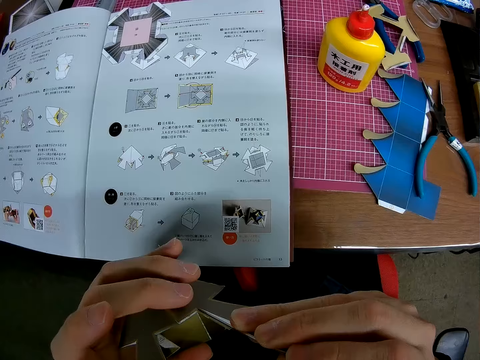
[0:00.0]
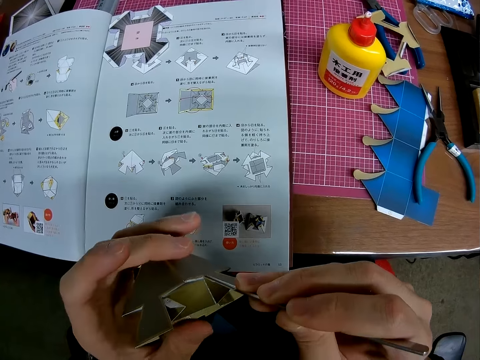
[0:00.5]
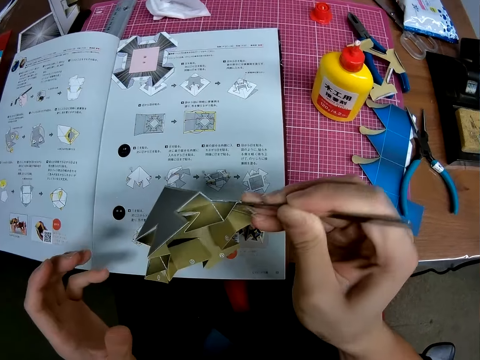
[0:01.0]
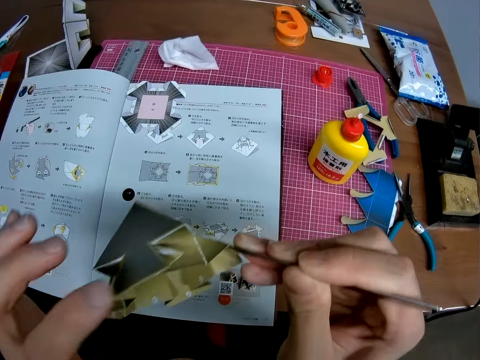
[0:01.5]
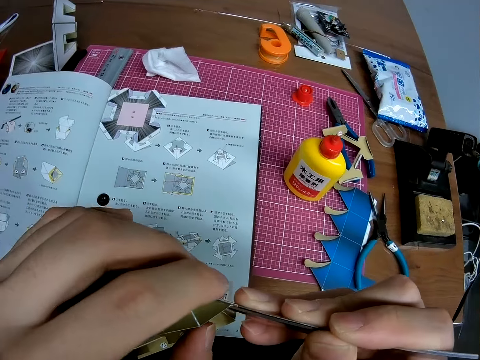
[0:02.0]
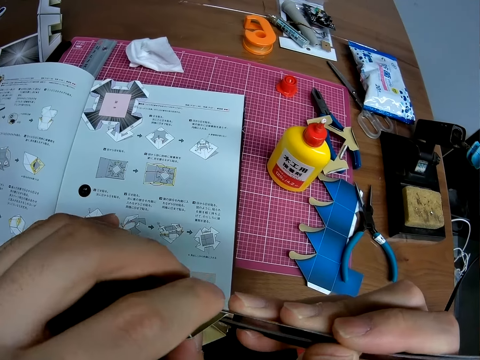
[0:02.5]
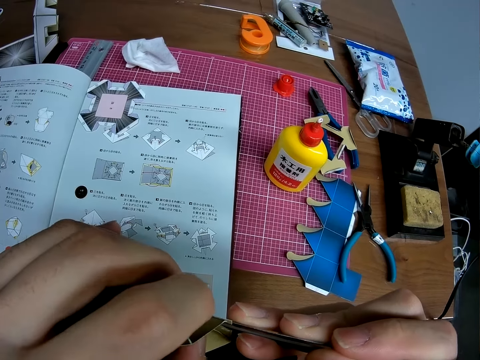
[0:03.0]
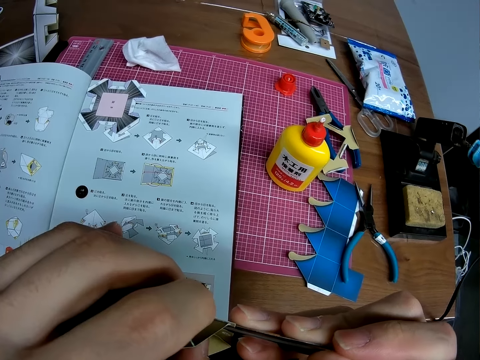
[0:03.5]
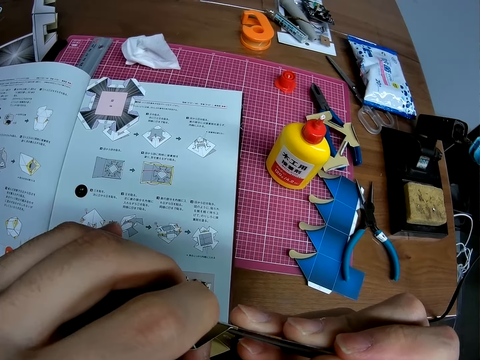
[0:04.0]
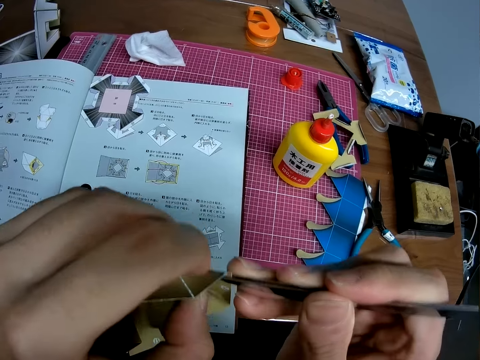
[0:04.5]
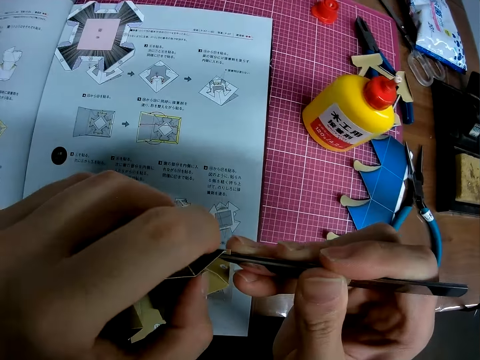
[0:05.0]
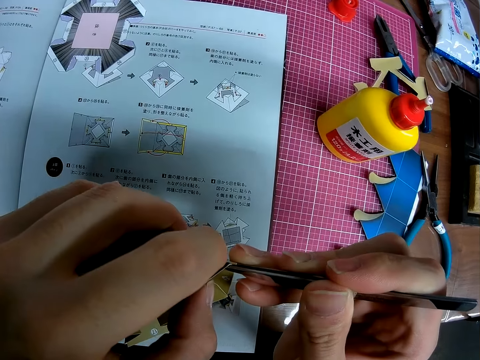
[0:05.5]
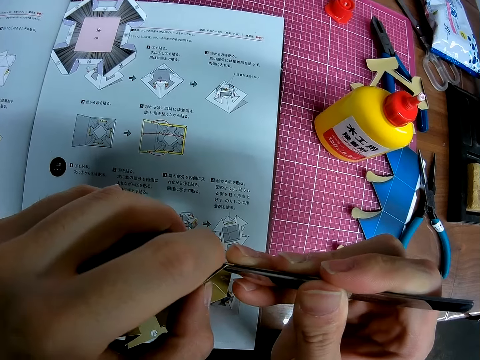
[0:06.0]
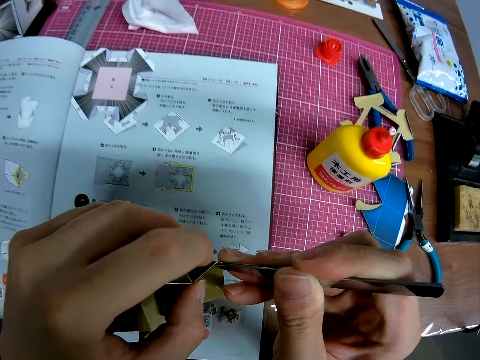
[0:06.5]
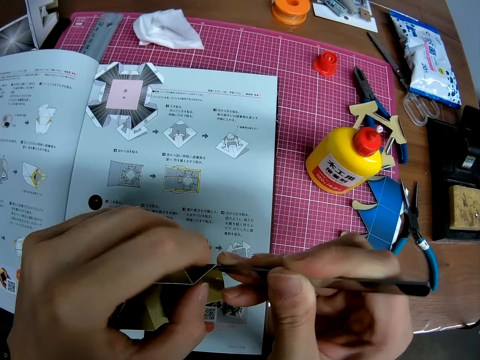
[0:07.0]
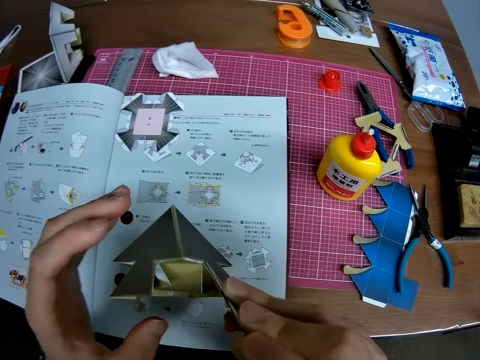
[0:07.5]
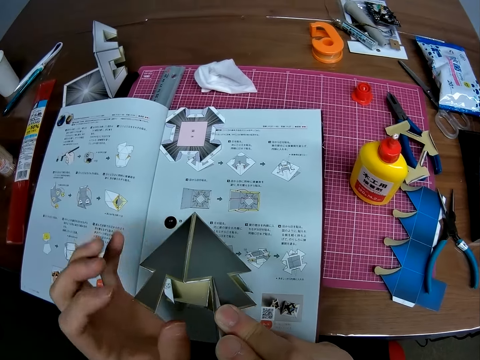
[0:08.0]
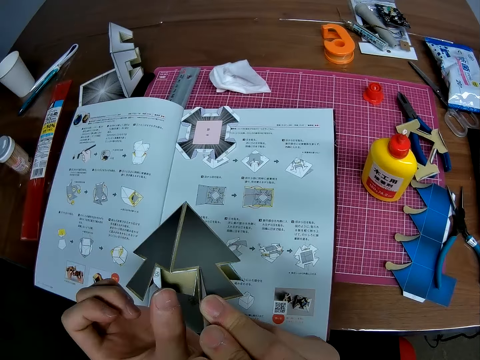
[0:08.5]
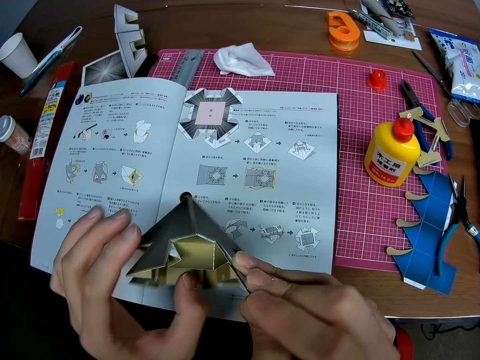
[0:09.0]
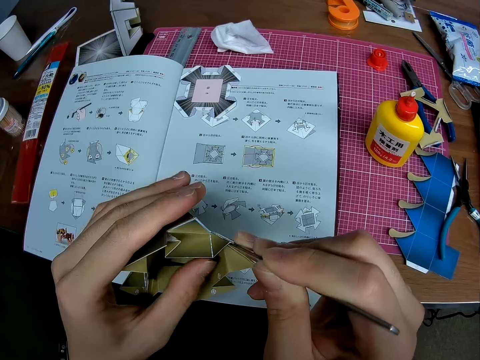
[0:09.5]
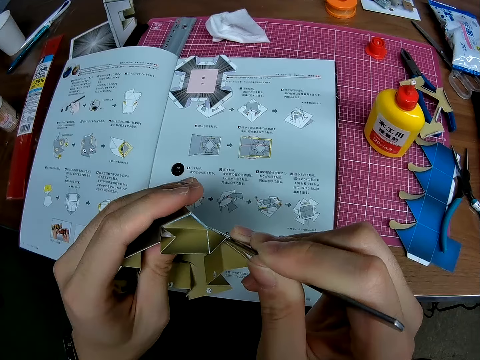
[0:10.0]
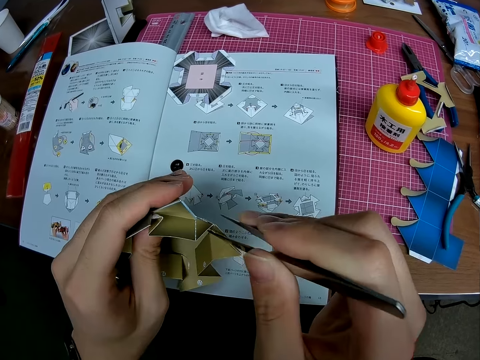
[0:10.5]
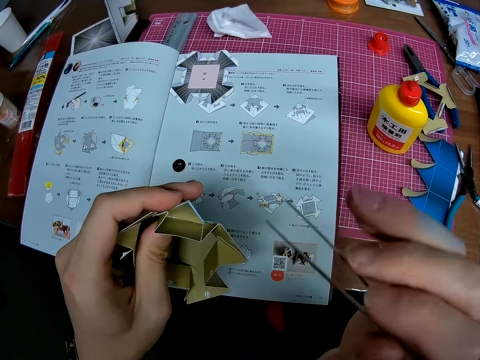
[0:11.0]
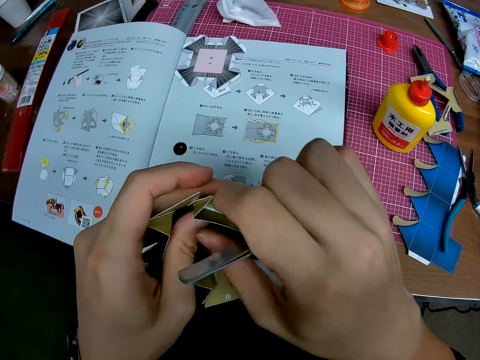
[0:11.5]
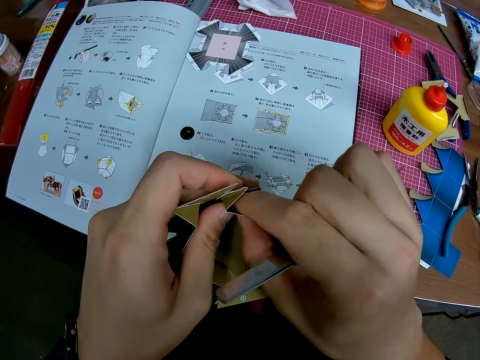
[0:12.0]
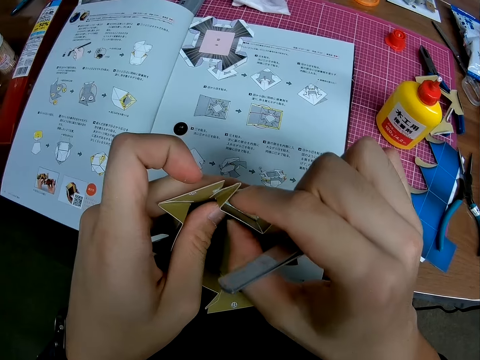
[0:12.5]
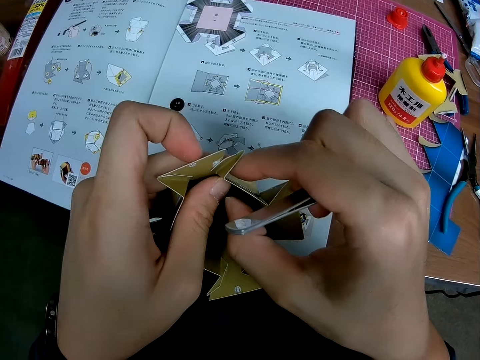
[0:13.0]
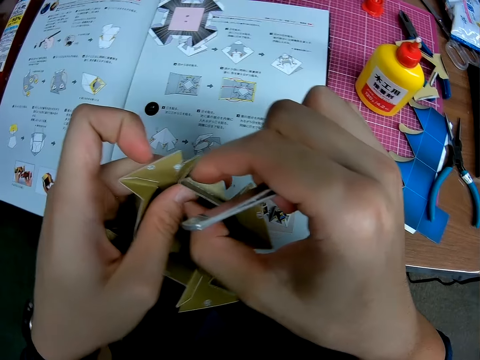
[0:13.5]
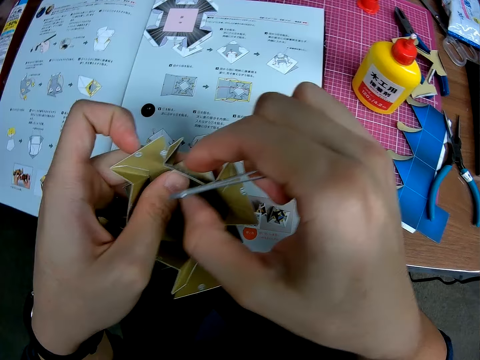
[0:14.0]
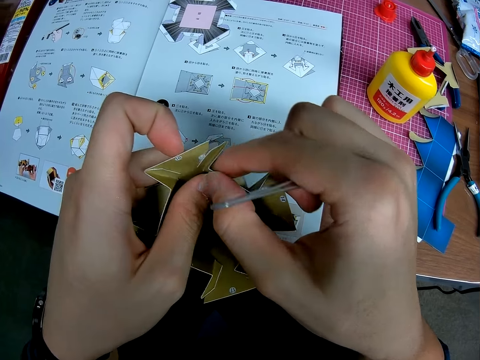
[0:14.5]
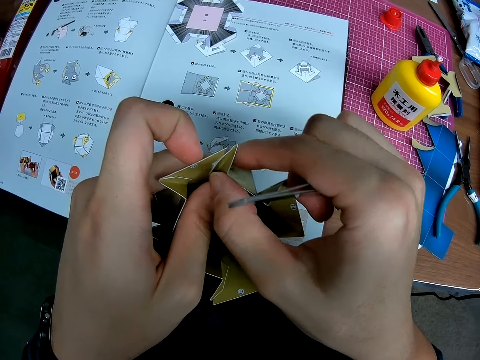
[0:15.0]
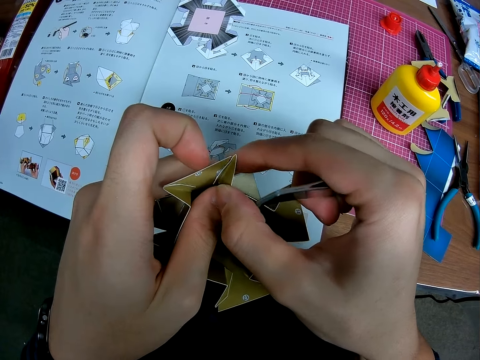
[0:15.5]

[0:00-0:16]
The camera wearer holds an origami or paper craft using a tweezer tong or tweezer. They remove the tweezer from the paper craft, and adjust the paper craft.

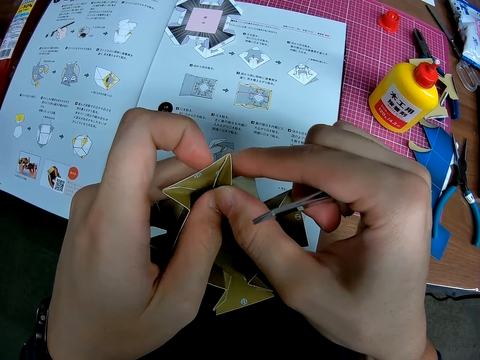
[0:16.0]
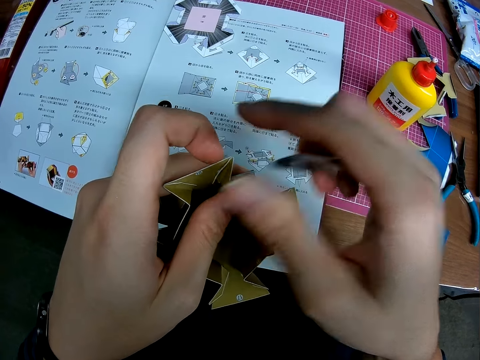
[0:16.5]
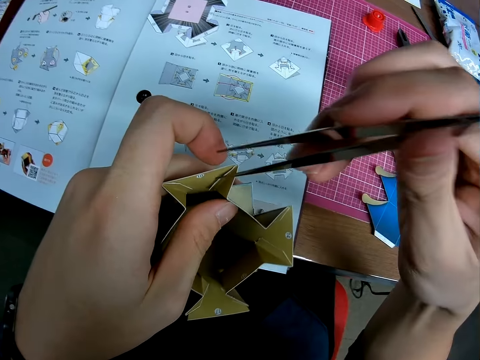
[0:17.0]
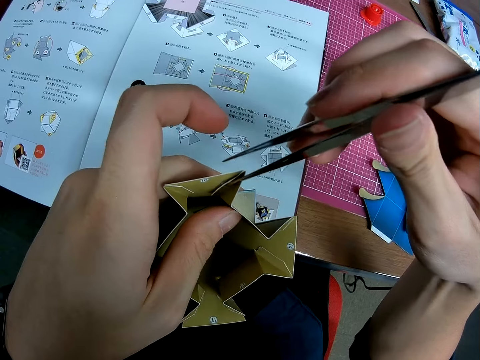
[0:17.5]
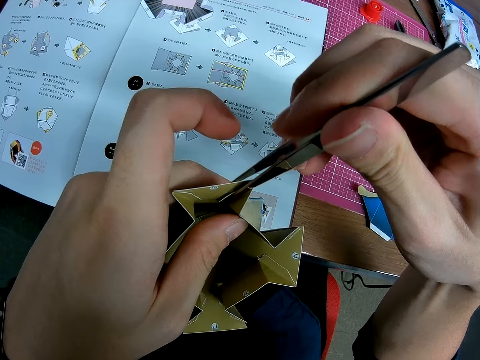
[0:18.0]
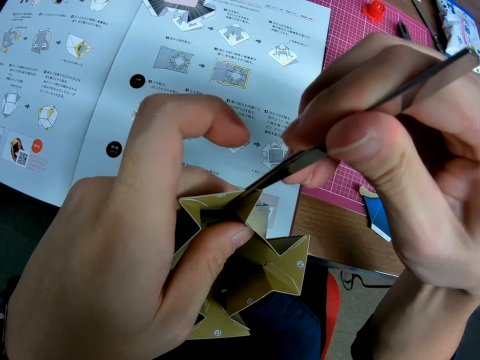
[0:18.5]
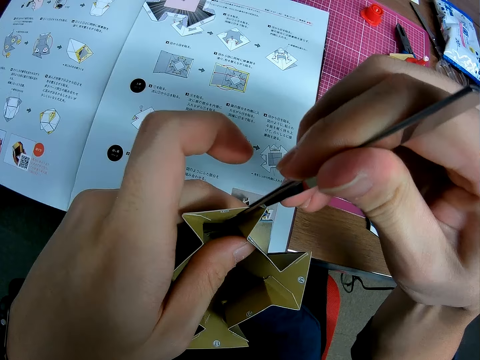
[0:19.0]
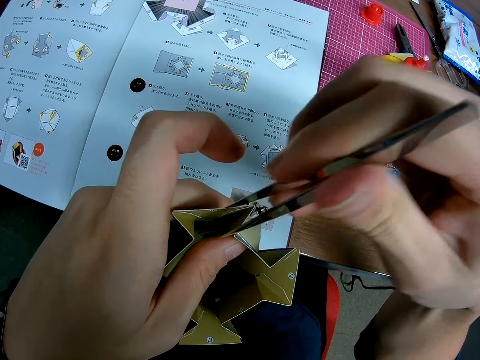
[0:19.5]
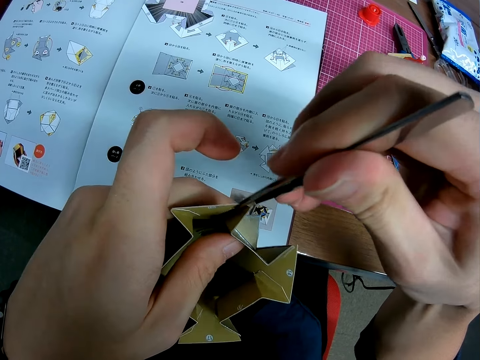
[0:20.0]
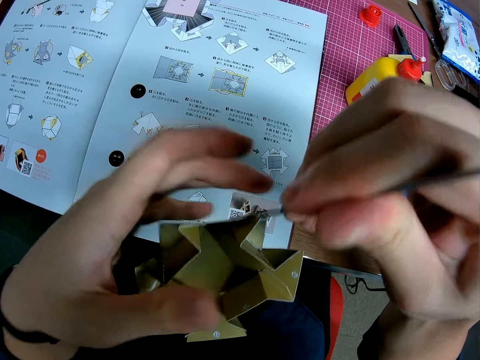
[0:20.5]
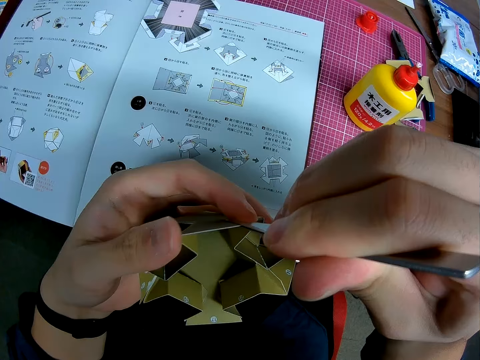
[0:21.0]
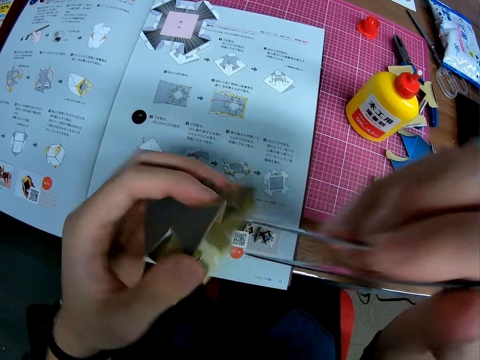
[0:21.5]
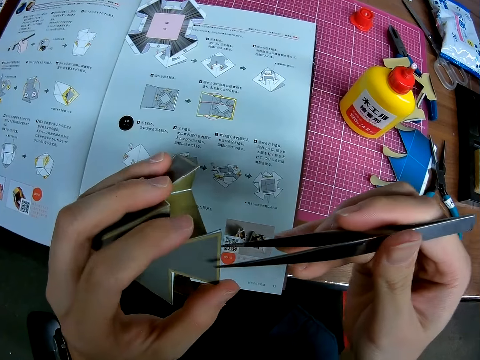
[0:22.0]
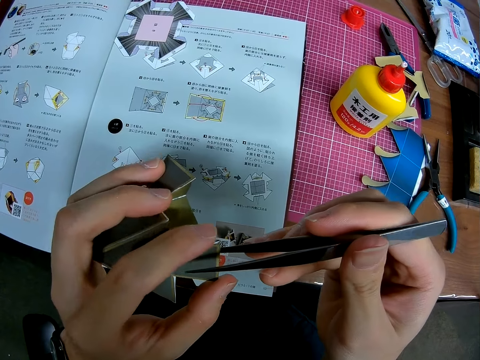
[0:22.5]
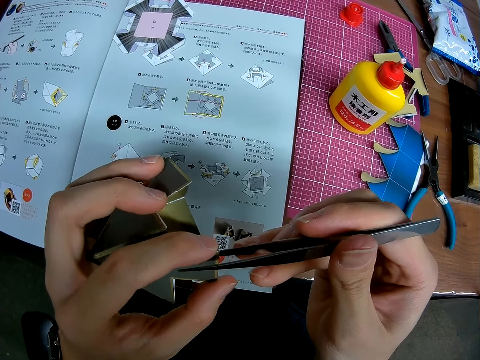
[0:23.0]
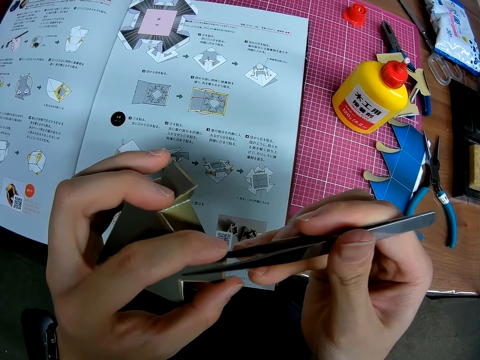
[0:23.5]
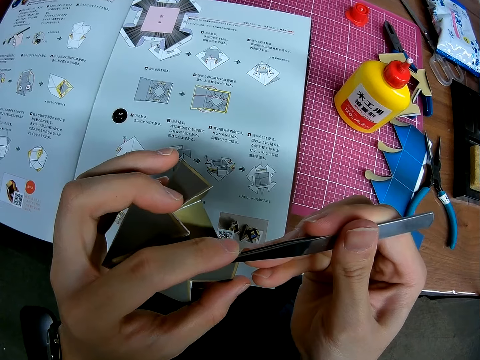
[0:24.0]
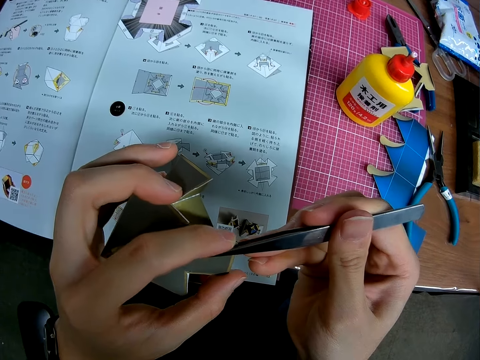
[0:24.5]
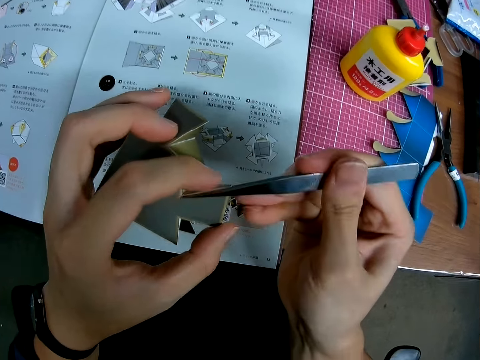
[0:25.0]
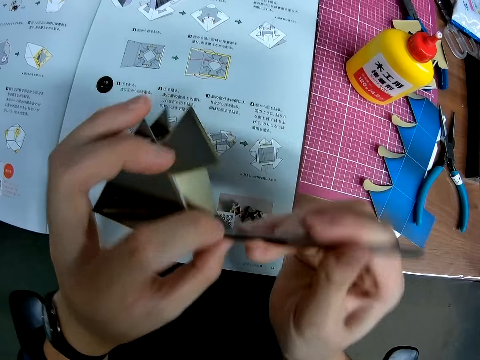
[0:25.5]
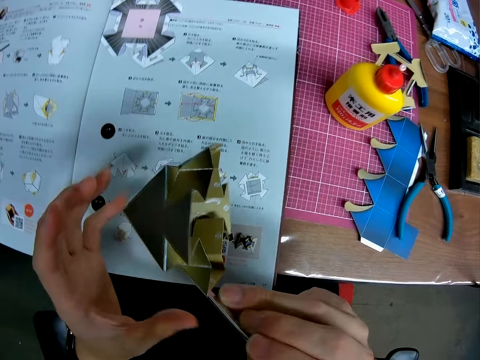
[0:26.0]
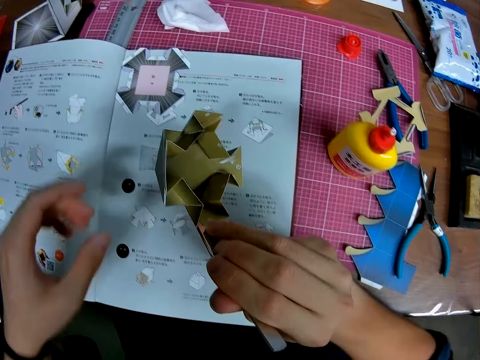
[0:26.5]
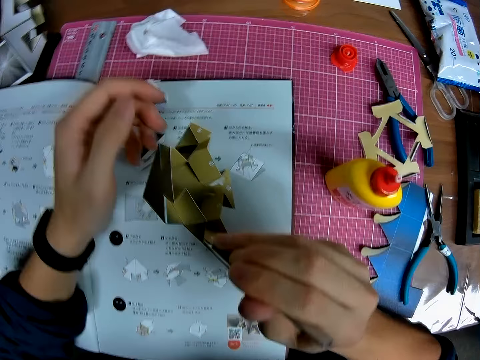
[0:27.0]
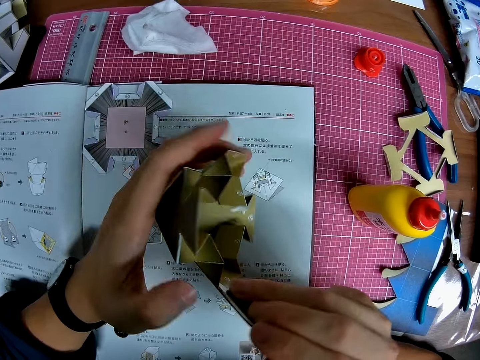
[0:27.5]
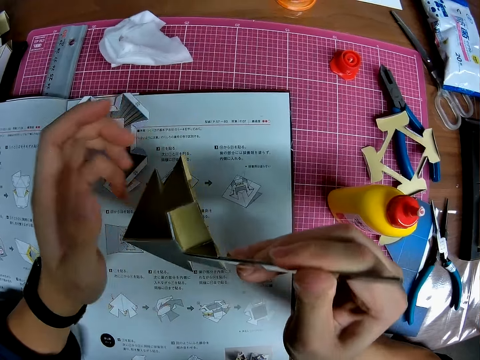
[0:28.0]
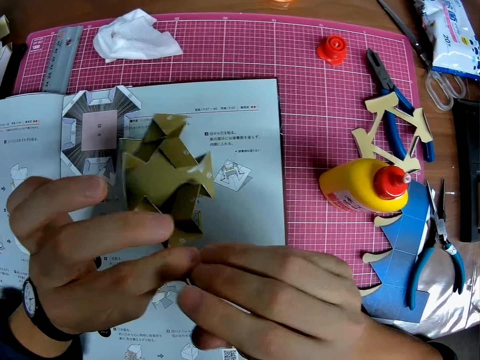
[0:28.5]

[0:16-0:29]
The camera wearer holds the paper craft with the tweezer. They press the origami using the tweezer tong.
